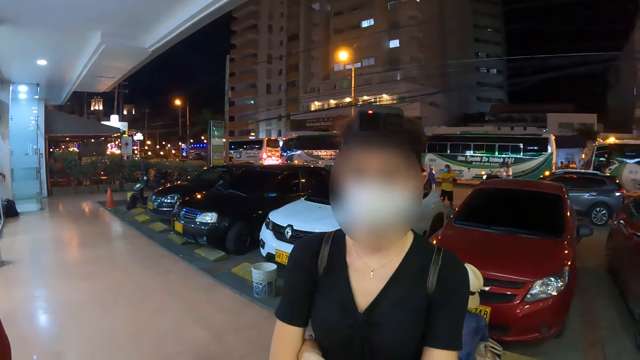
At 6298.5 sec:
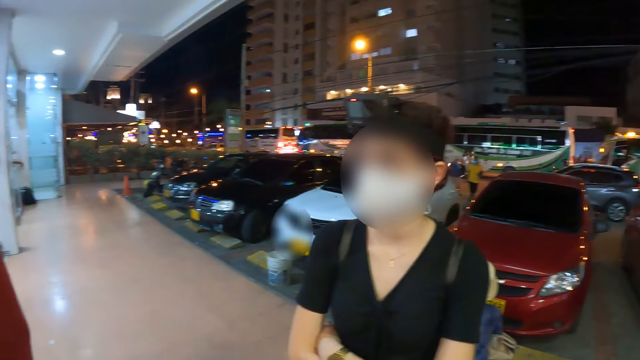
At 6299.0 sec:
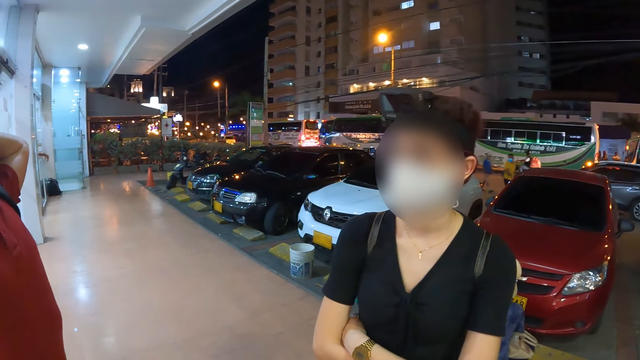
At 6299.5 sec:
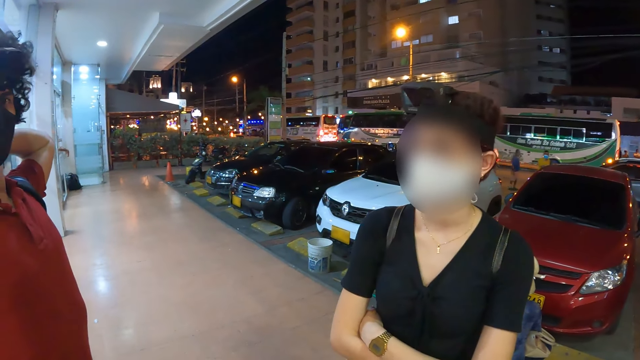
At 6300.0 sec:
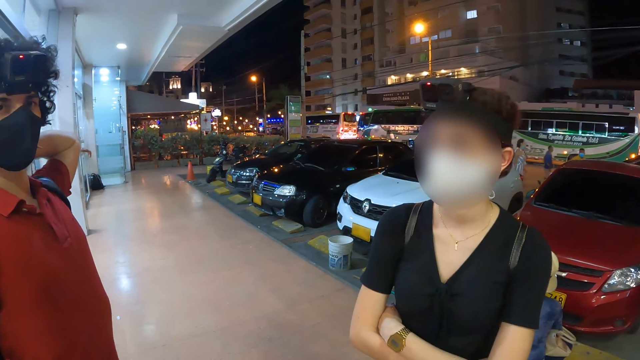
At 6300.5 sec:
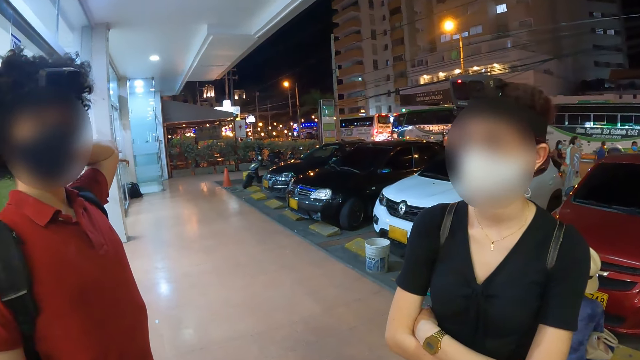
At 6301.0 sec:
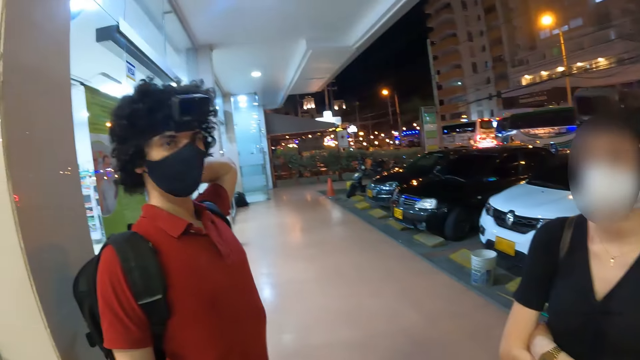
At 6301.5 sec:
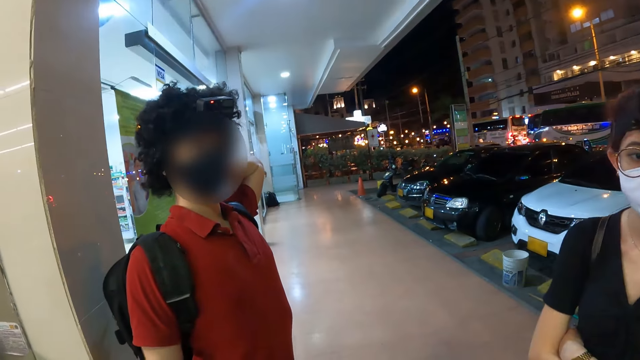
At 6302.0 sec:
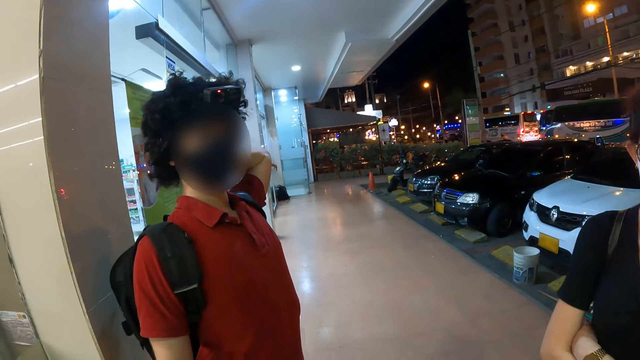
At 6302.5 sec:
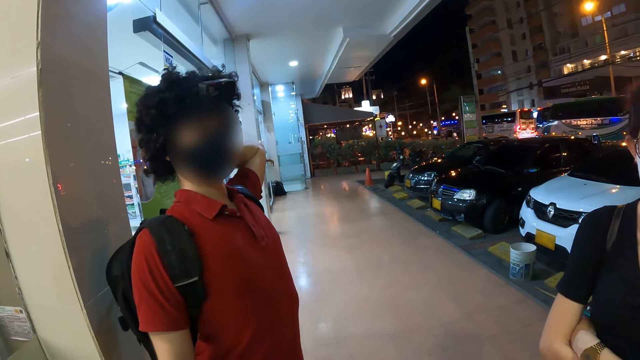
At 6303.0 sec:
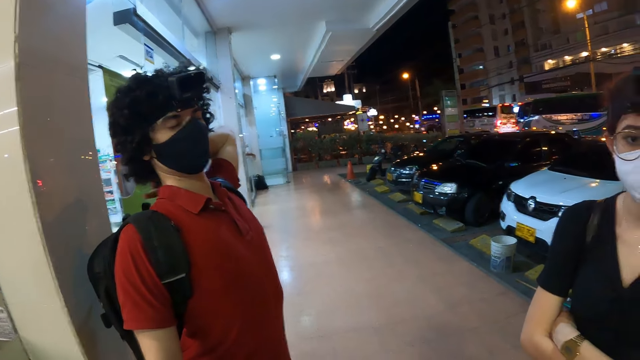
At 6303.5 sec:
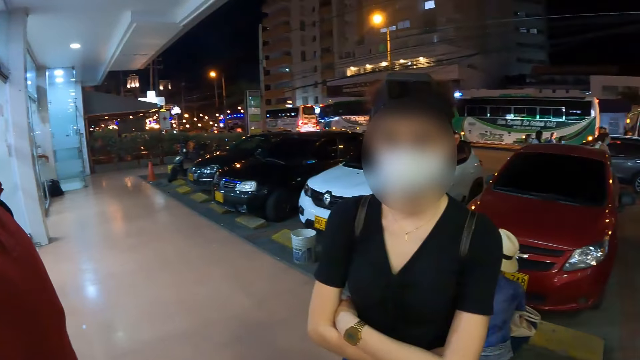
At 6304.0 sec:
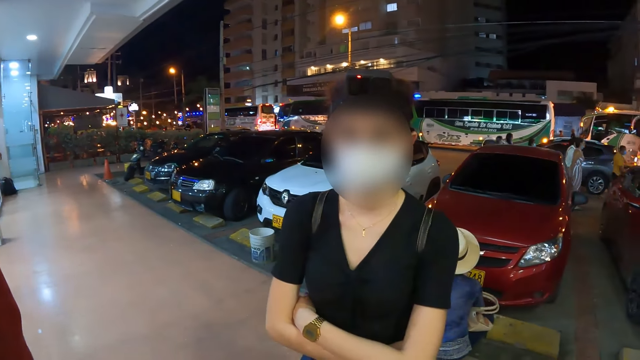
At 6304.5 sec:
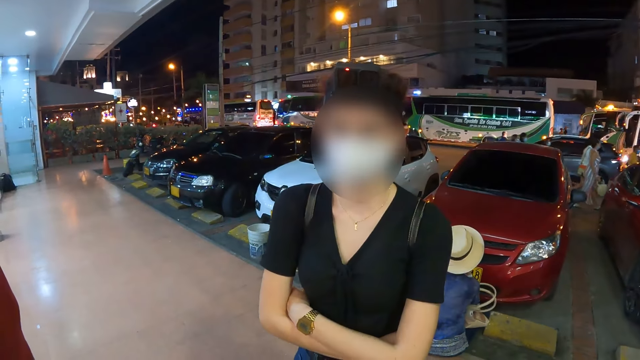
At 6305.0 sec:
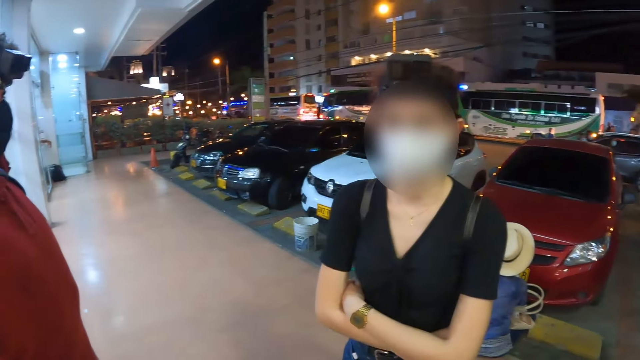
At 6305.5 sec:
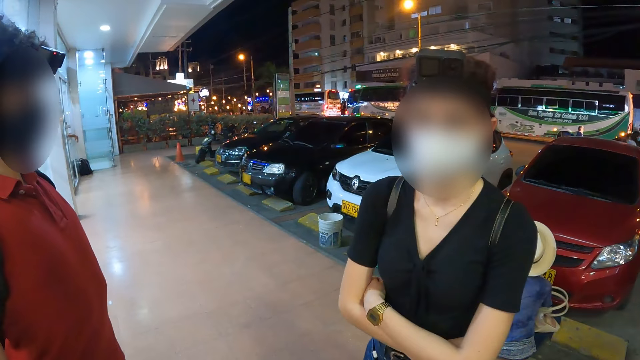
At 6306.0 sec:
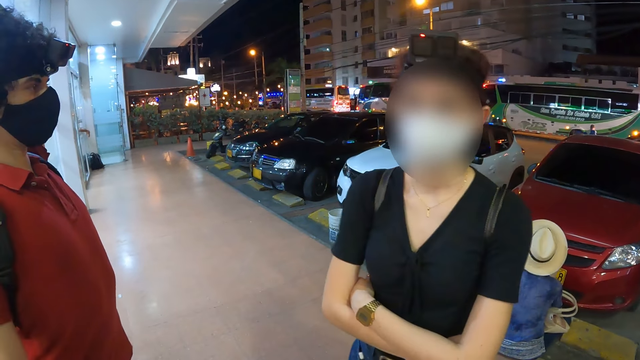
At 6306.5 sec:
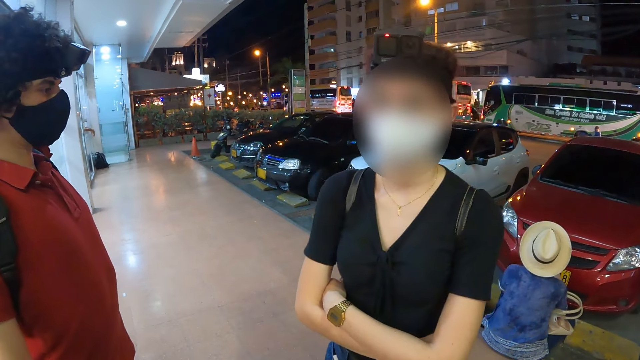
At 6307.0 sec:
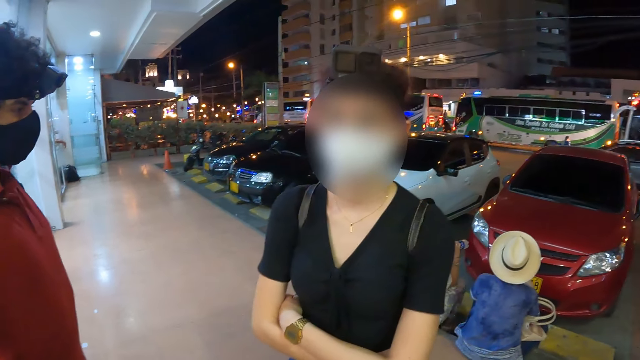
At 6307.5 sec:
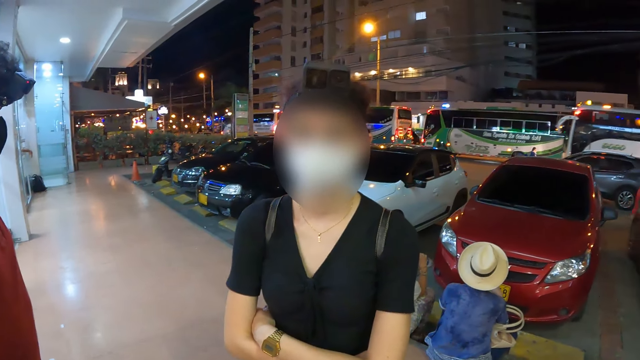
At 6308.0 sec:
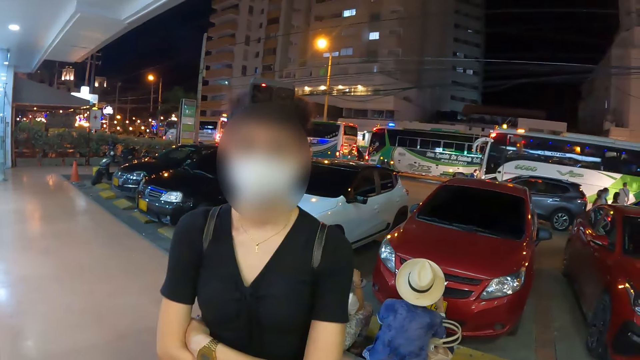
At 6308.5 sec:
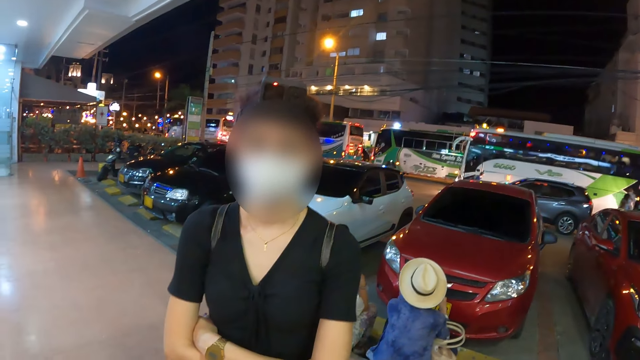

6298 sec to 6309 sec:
The camera wearer converses with the man and the woman. They look around.

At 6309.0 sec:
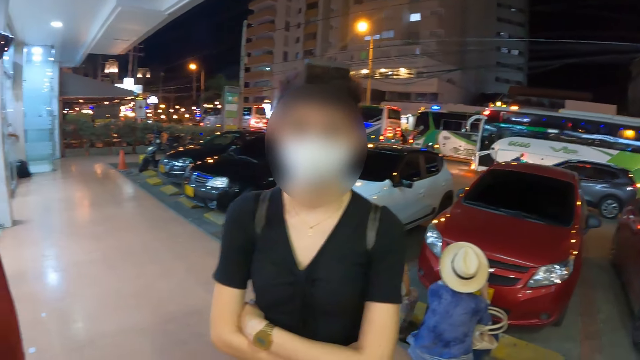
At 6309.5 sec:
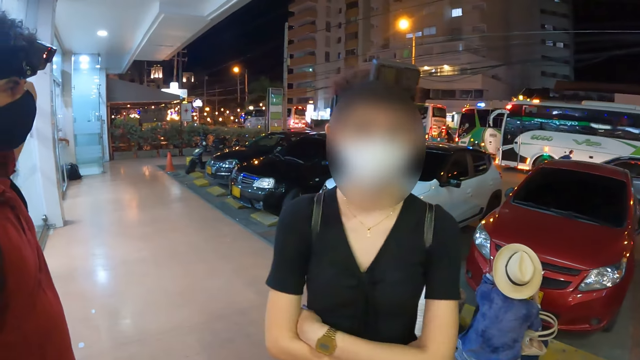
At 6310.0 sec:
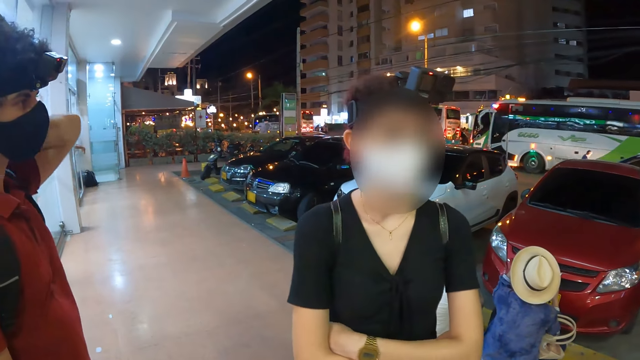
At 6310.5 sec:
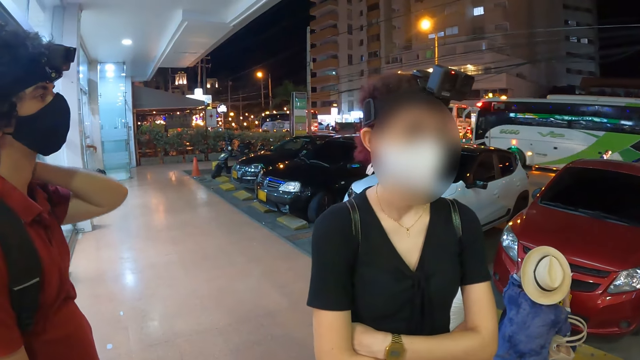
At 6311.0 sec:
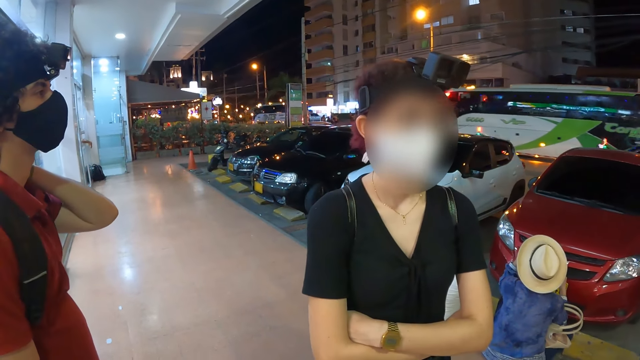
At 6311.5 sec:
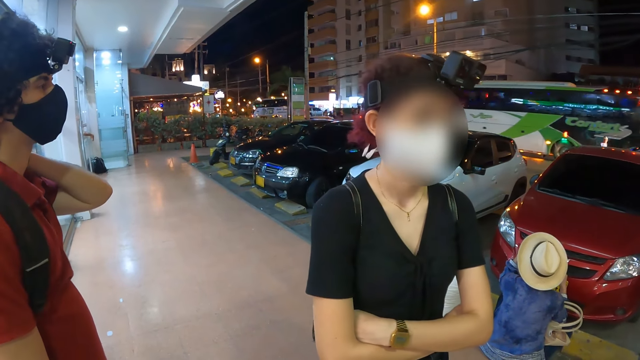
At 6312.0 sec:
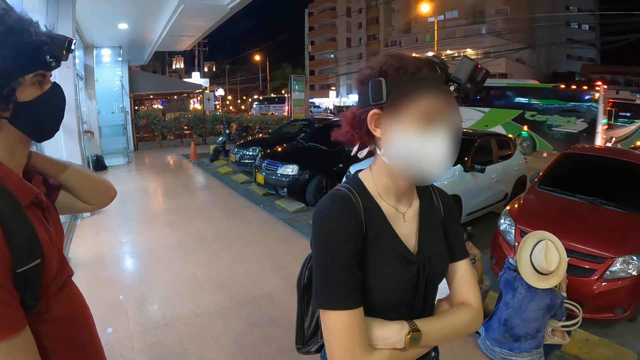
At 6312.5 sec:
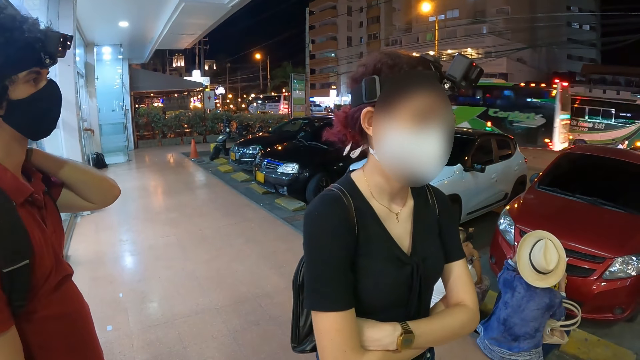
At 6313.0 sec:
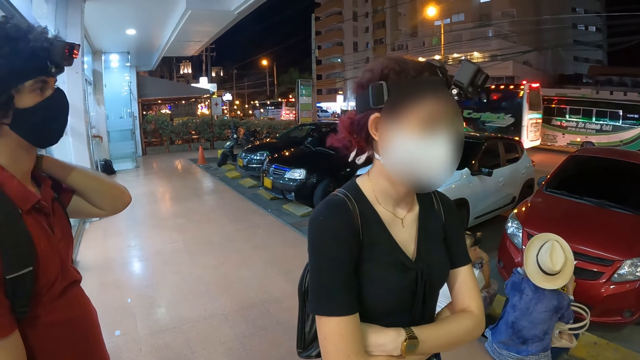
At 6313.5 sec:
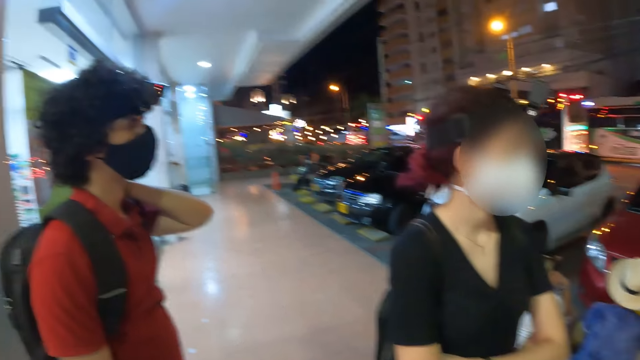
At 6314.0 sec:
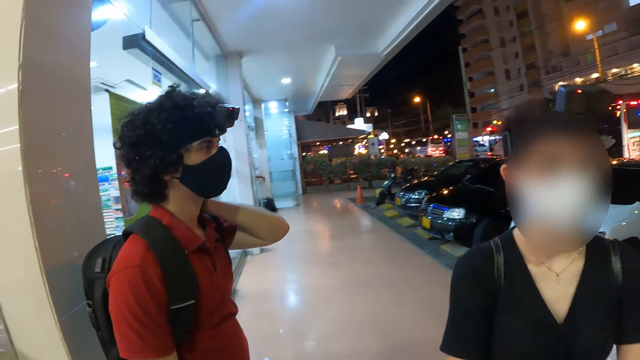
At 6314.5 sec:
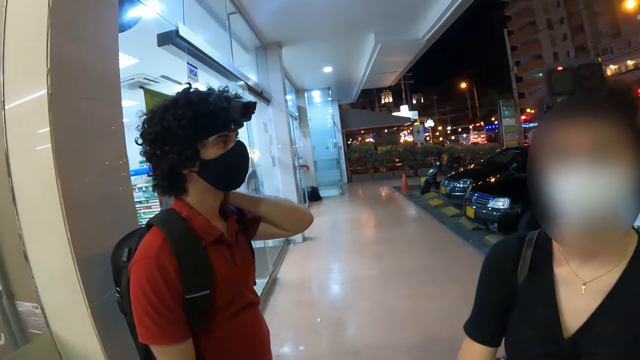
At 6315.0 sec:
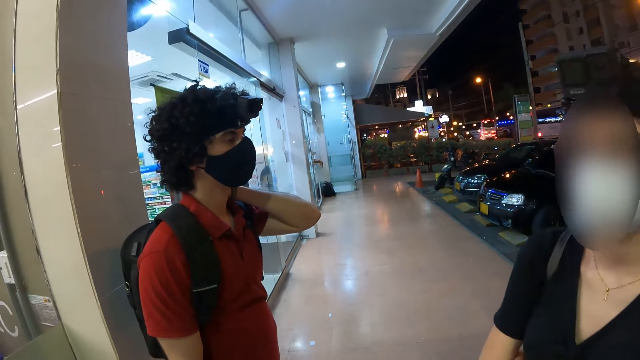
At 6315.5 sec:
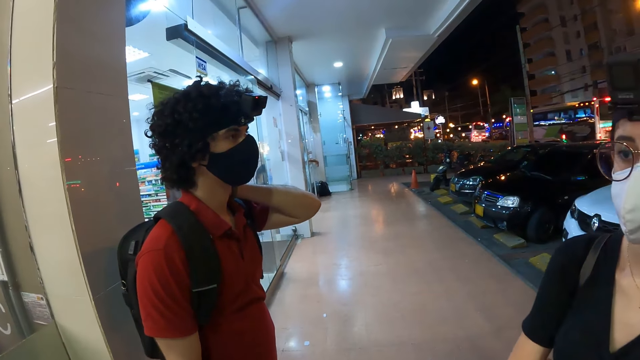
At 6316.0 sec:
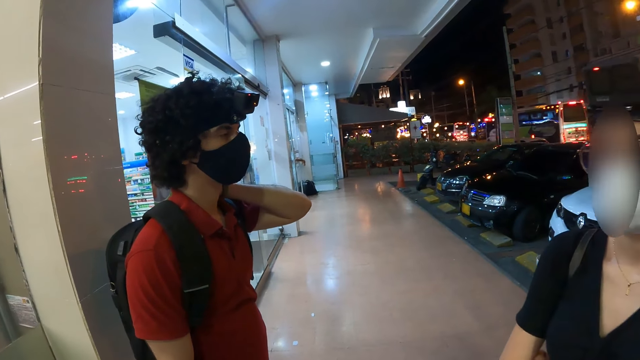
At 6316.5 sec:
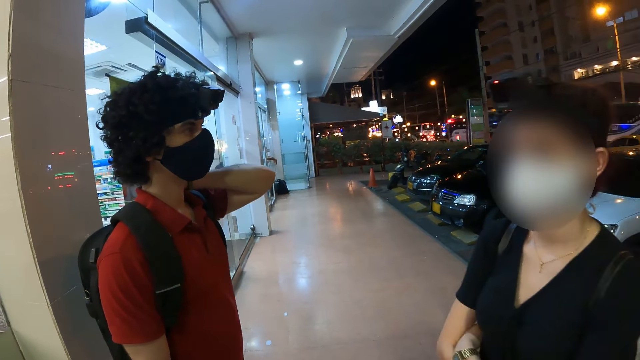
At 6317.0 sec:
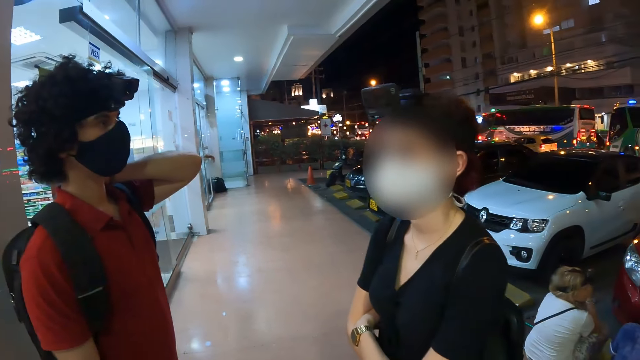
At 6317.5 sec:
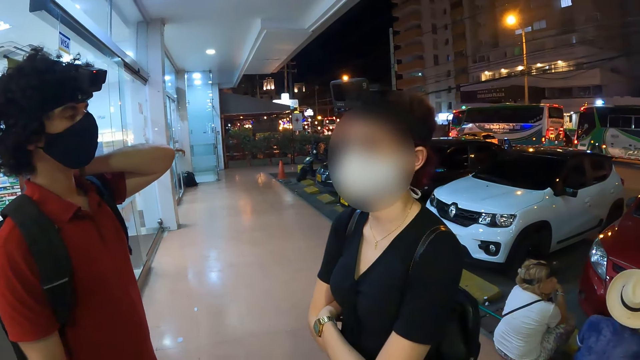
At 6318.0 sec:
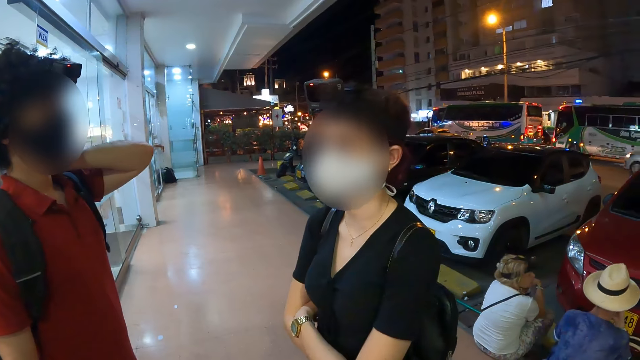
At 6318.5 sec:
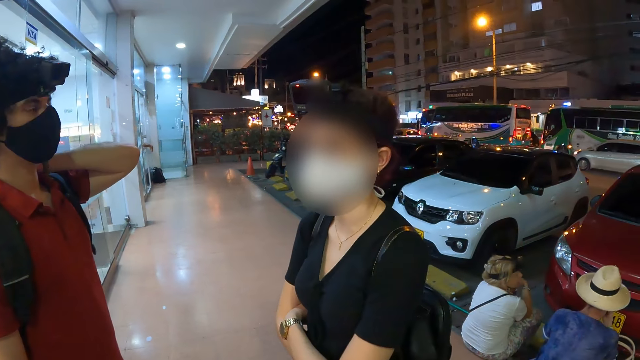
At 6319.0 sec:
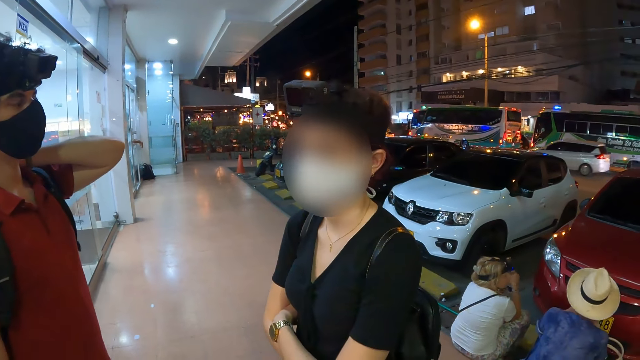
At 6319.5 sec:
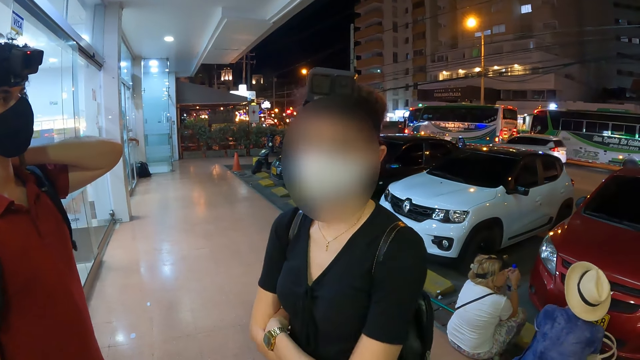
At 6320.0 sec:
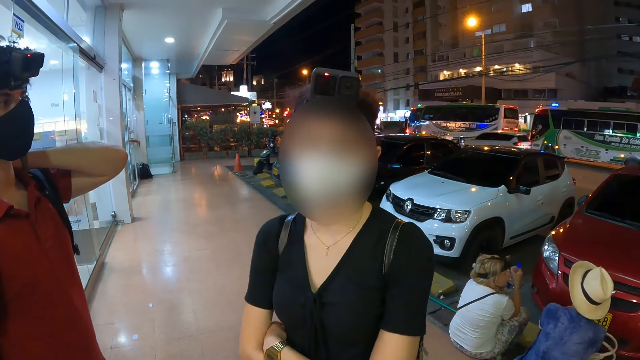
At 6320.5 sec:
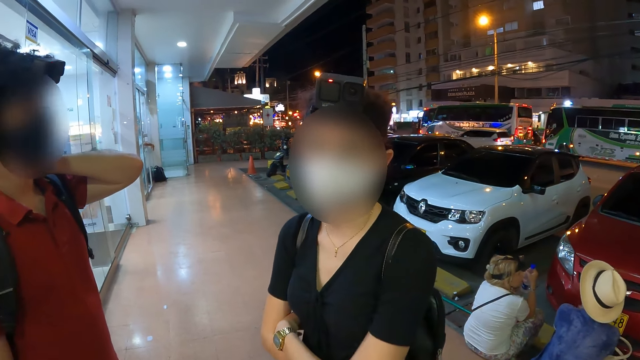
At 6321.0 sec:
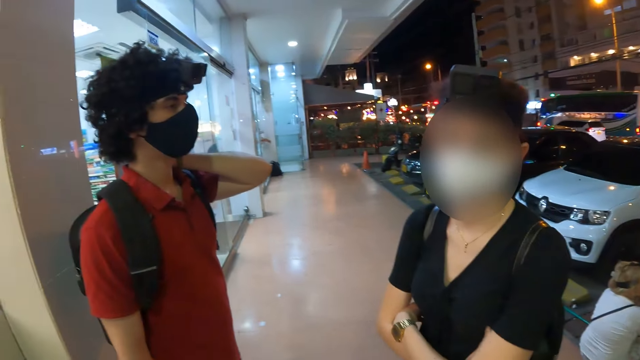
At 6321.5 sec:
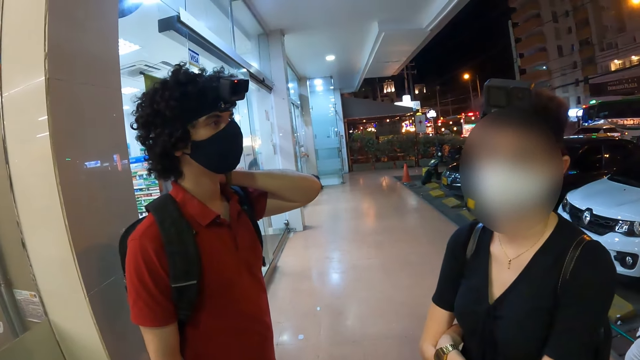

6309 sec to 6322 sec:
The man holds his neck with his left hand.
